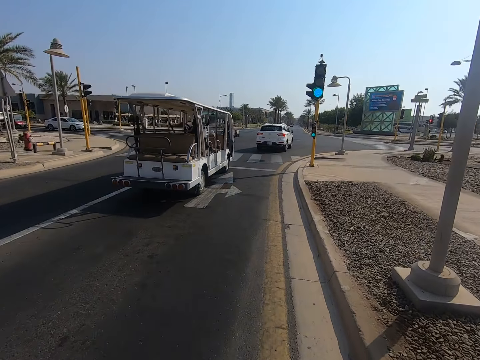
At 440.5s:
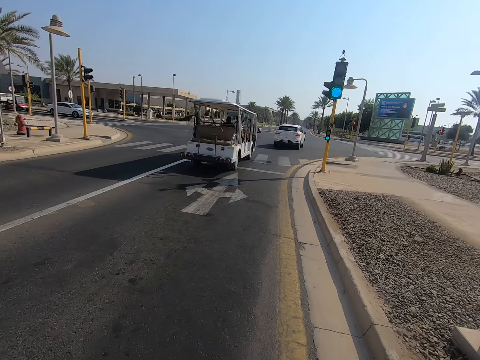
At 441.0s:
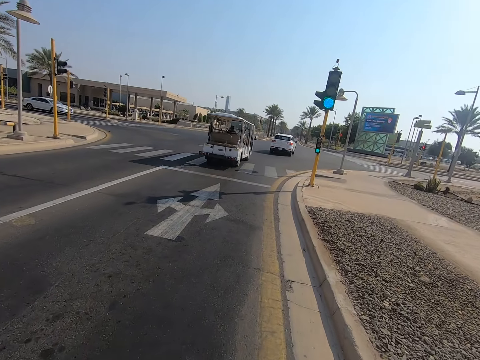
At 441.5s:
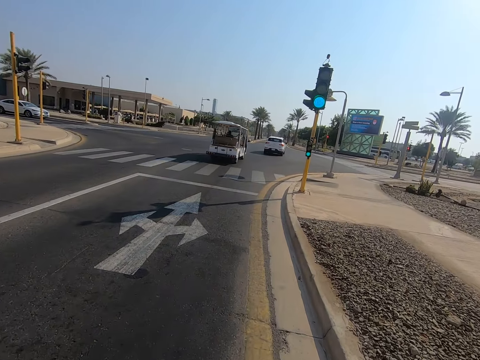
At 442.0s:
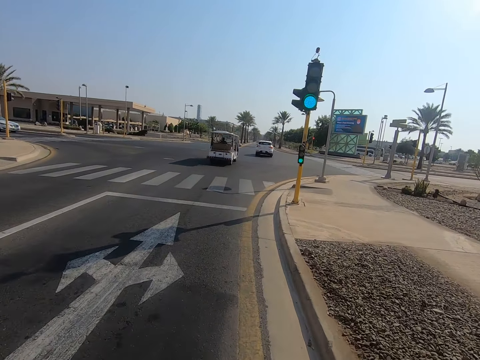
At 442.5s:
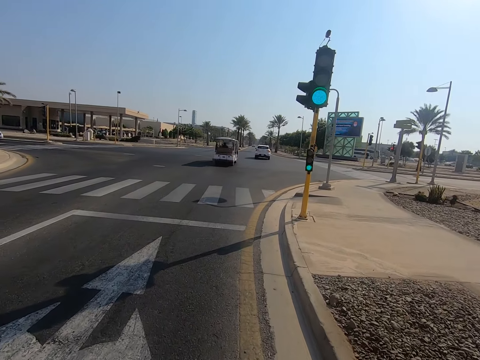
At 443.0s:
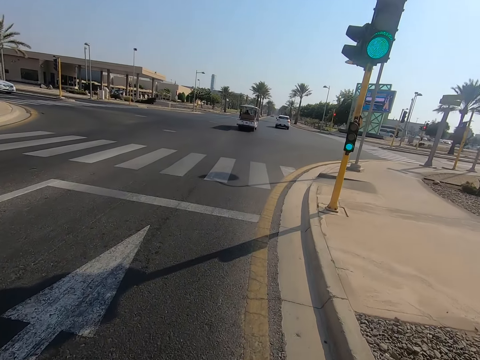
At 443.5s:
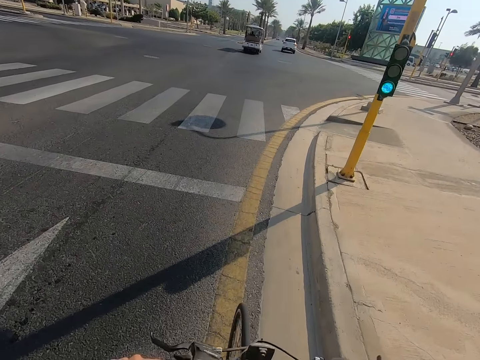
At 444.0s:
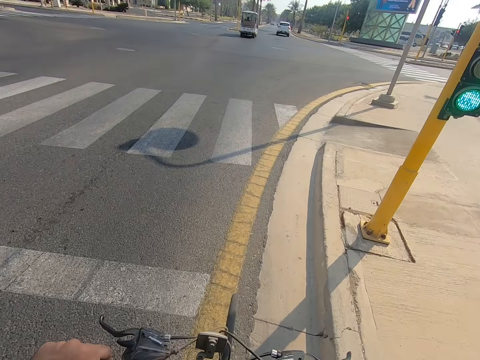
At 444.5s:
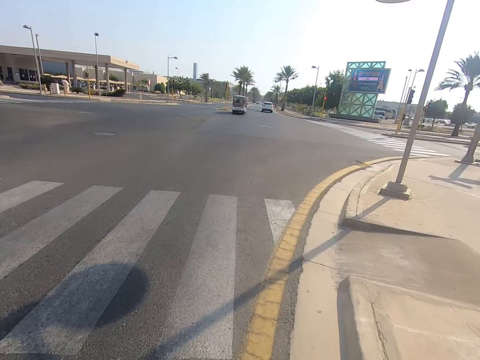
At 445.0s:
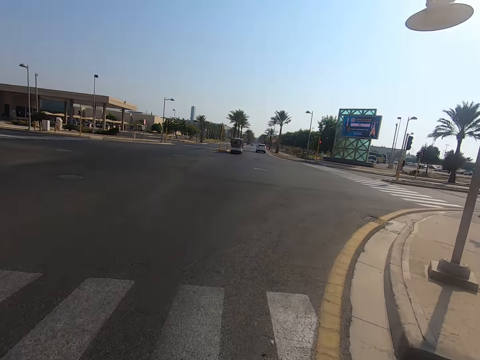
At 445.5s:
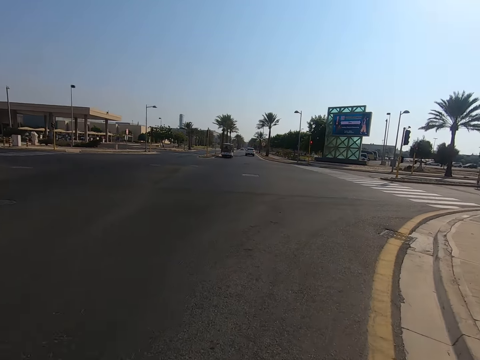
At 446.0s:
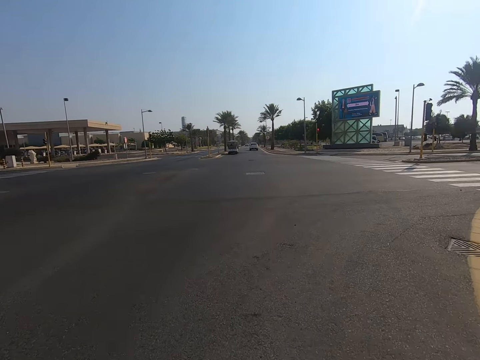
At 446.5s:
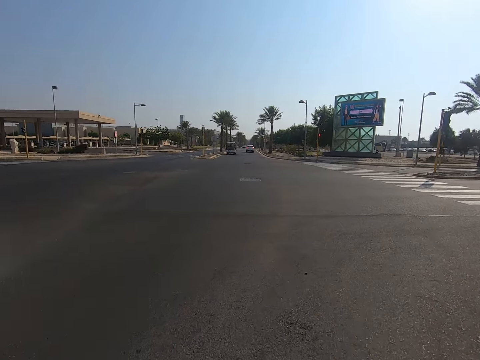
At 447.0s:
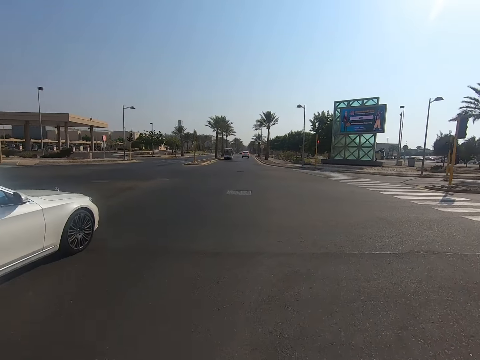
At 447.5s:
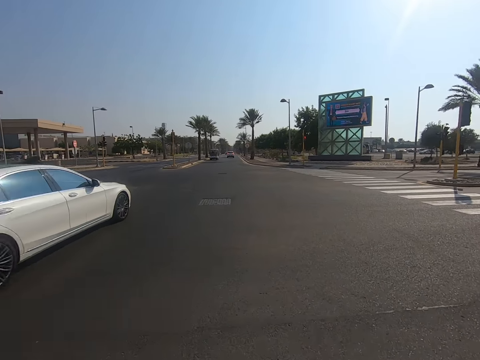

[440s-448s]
The camera wearer rides the bicycle on the road.

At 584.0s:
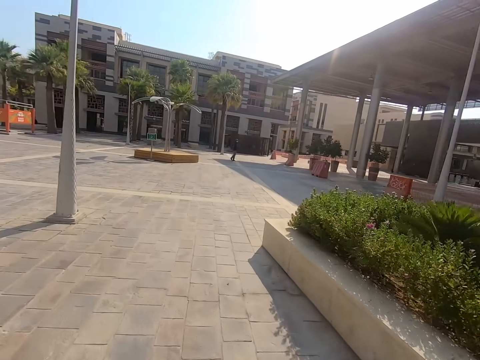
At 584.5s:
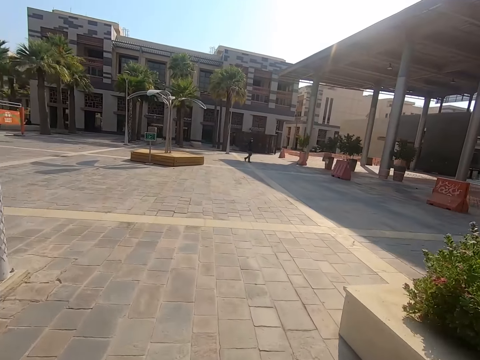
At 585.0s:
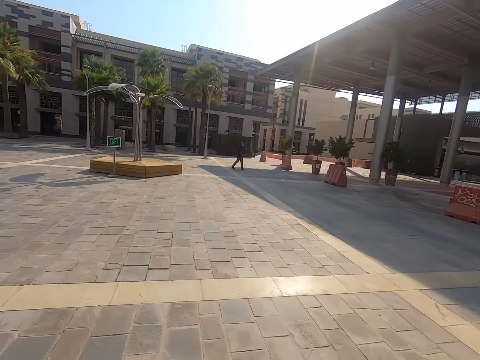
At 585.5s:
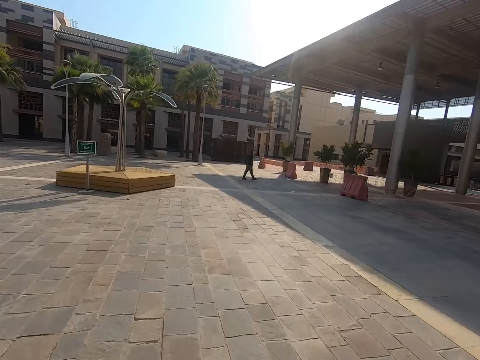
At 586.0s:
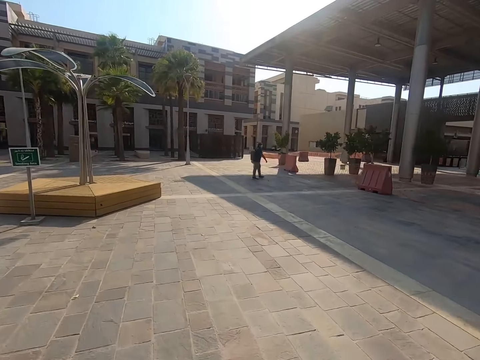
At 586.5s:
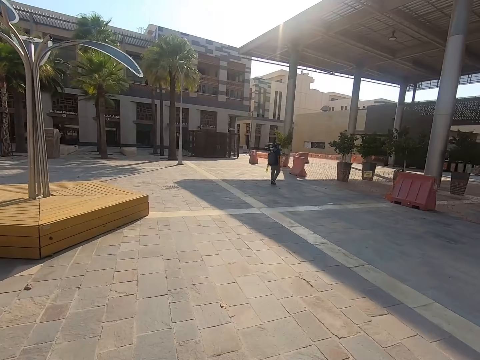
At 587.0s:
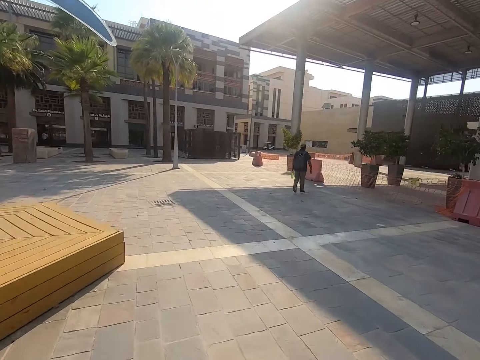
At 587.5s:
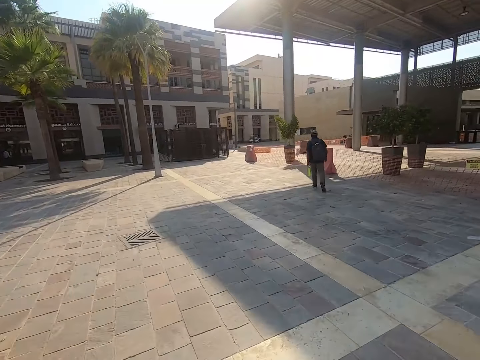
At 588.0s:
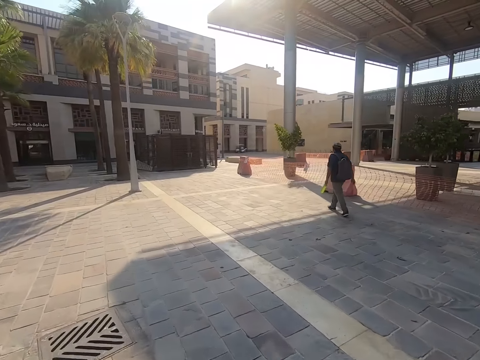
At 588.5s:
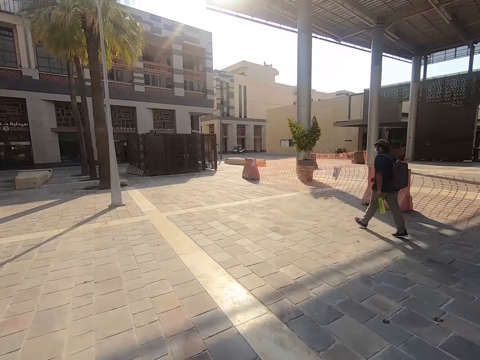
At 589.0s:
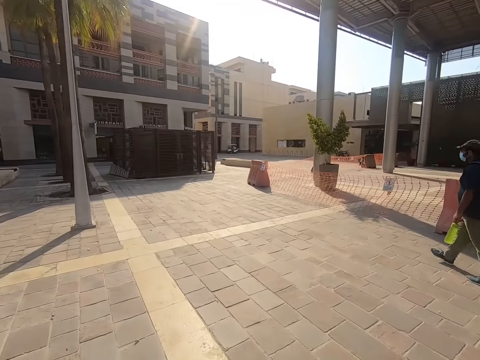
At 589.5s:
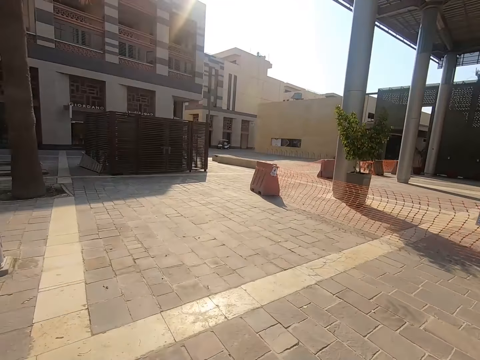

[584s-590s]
The camera wearer cycles on the pavement.

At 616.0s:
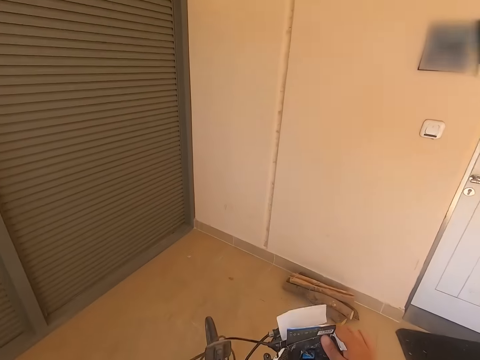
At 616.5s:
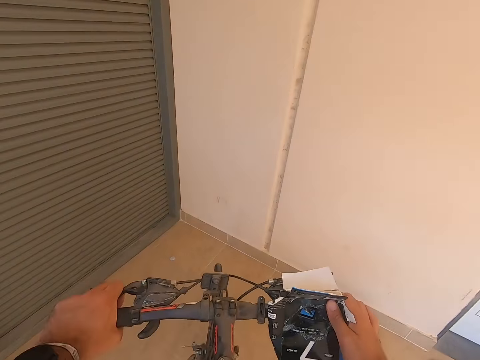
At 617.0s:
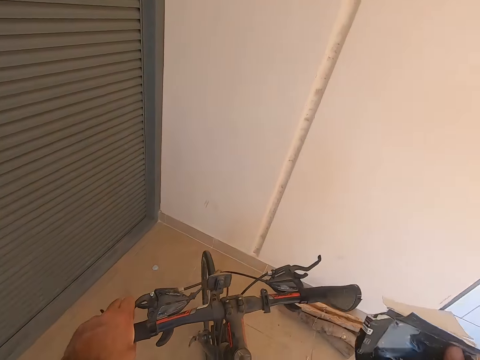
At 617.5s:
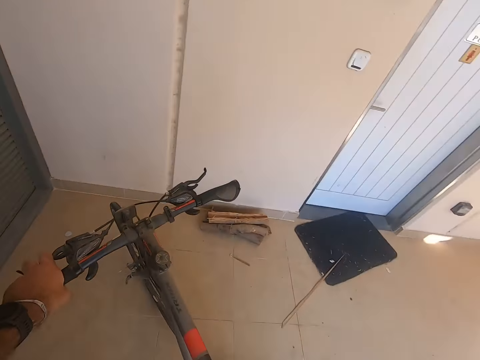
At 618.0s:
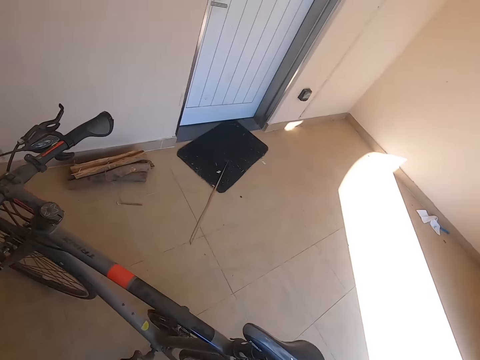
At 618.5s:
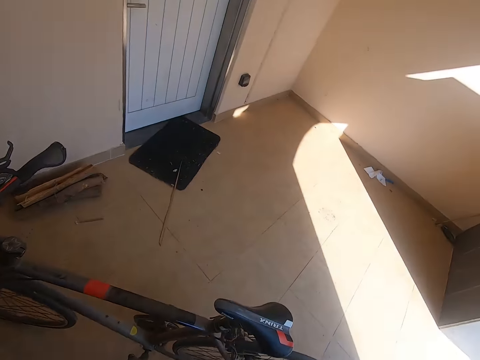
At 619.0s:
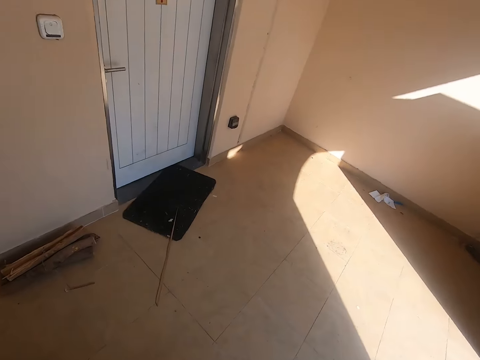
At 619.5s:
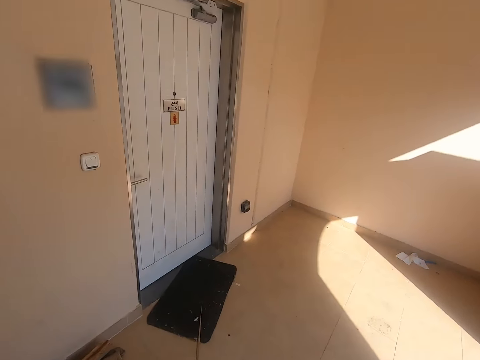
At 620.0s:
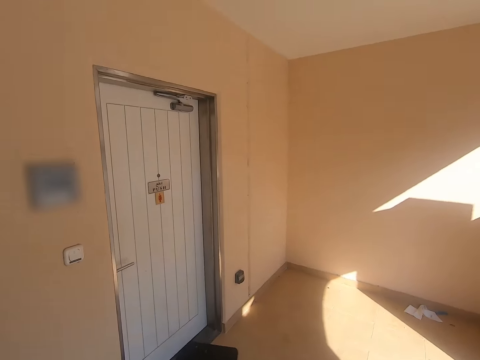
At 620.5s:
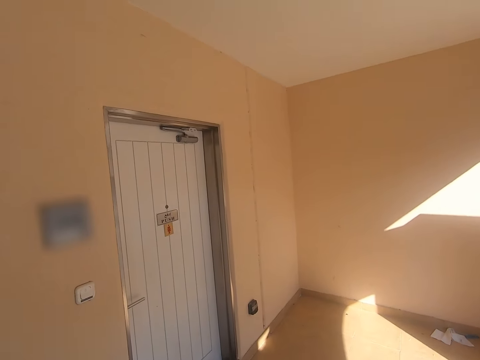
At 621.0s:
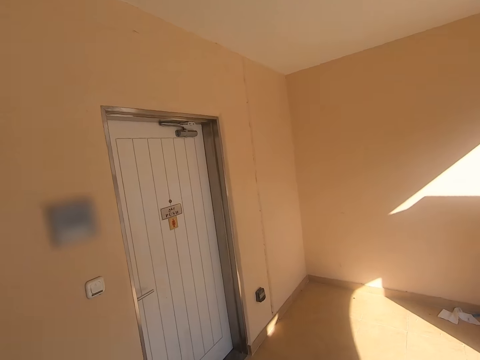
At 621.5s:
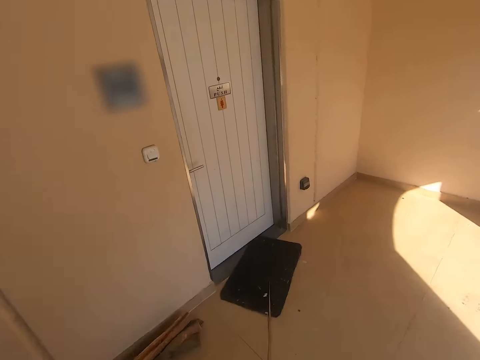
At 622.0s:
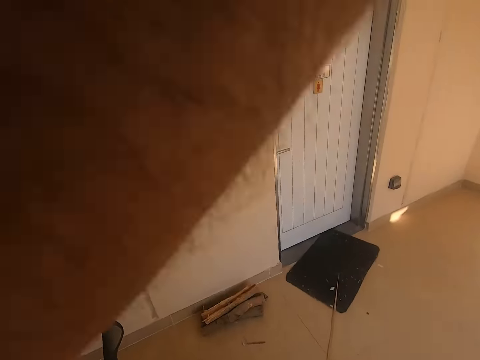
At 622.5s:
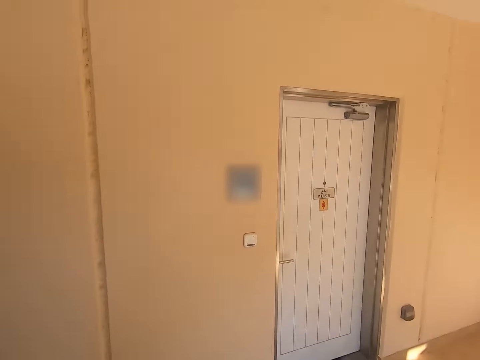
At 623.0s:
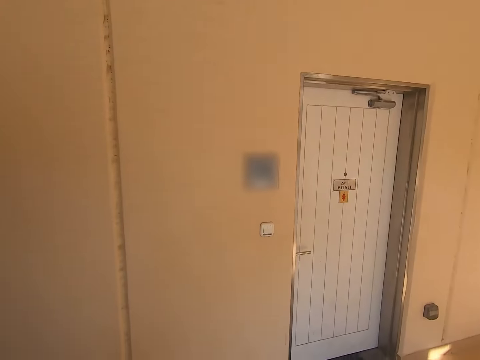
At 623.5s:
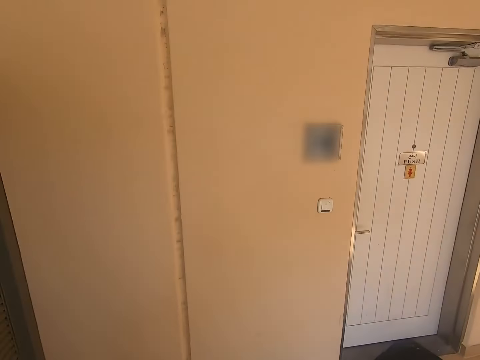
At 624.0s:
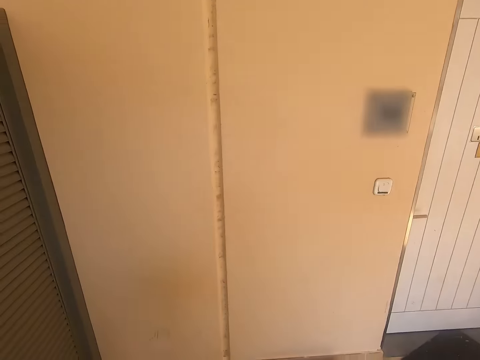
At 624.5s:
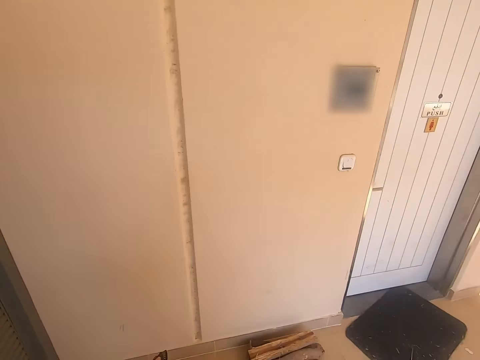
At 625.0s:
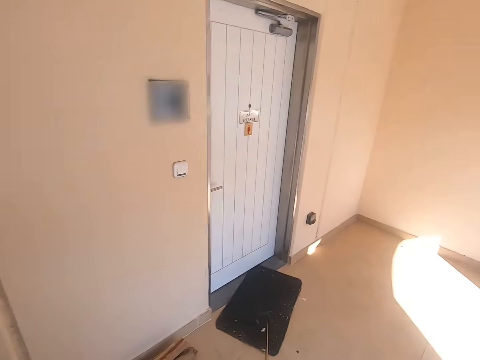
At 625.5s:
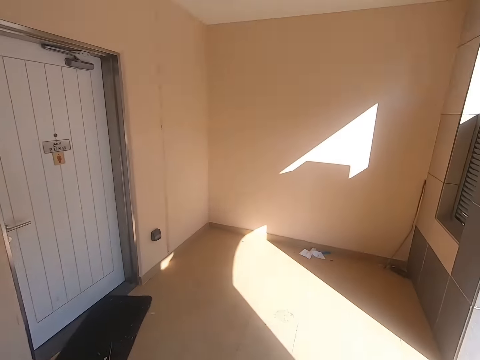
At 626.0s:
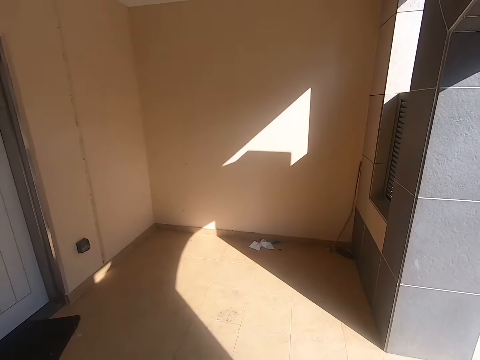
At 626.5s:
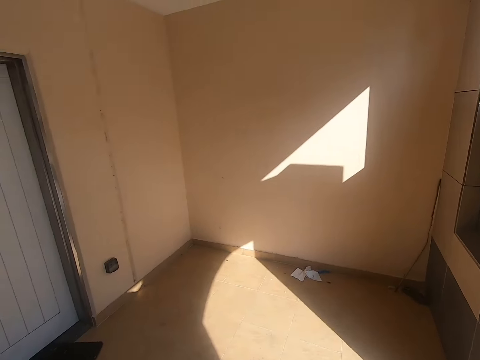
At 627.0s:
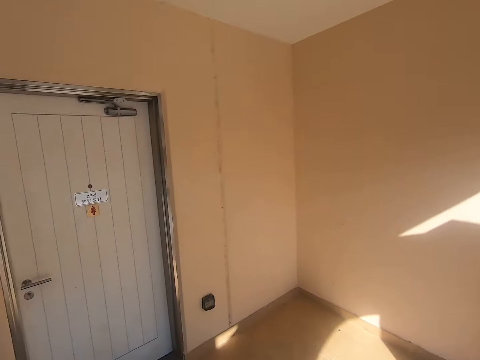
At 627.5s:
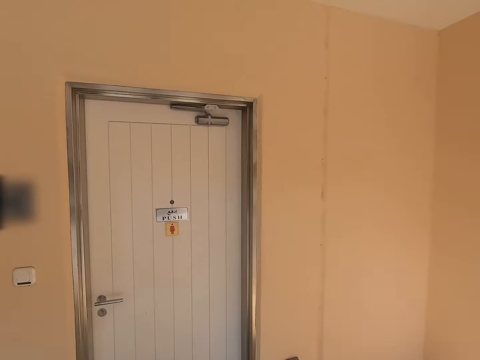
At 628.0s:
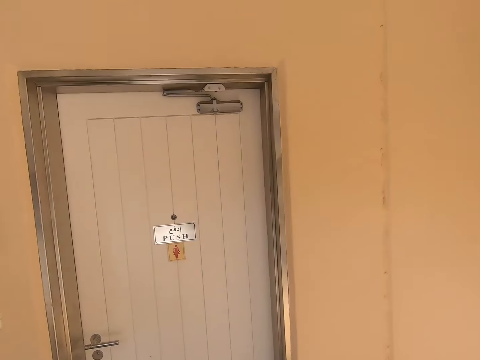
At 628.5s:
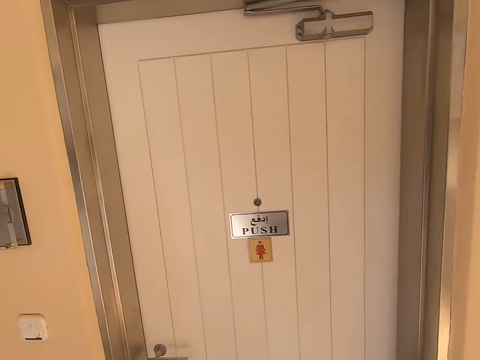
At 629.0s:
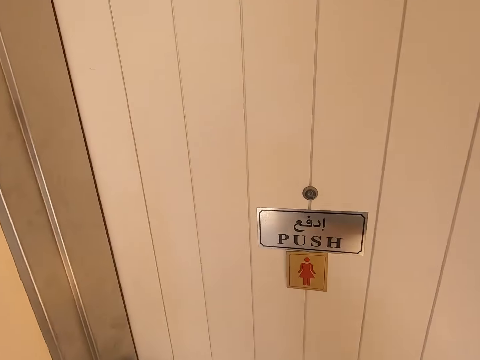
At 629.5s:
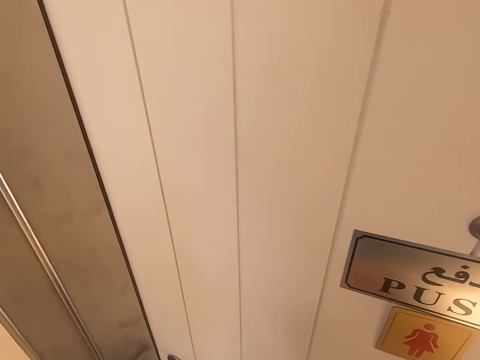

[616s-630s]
The camera wearer parks the bicycle outside the building. They look around.
